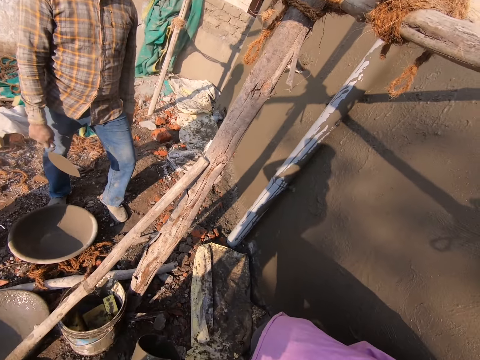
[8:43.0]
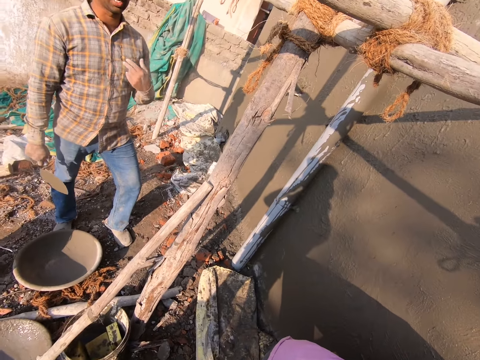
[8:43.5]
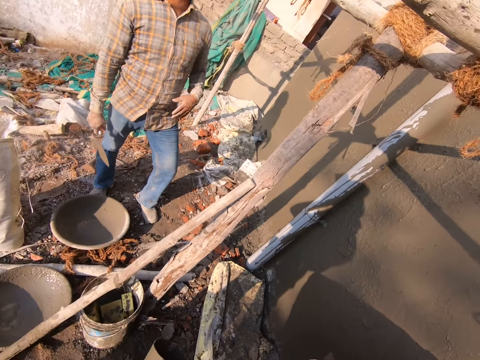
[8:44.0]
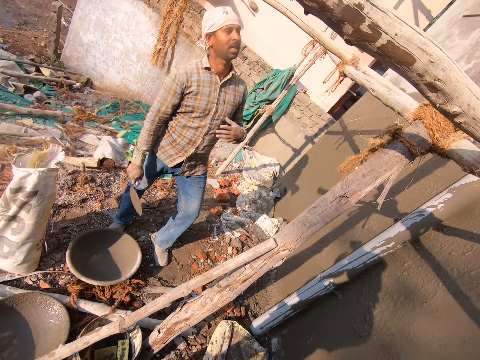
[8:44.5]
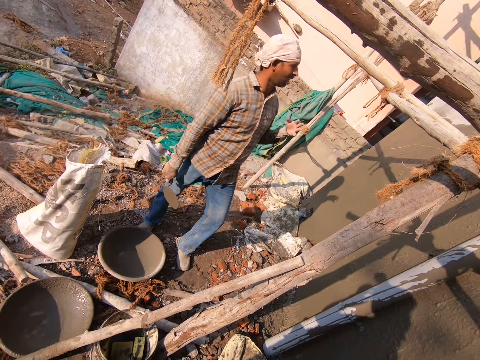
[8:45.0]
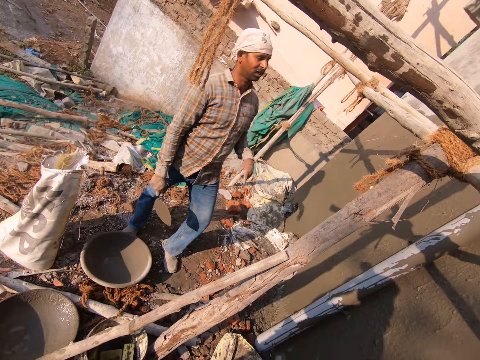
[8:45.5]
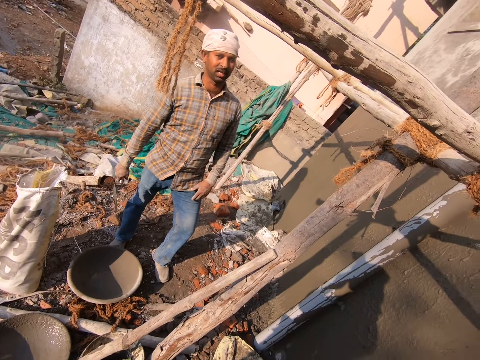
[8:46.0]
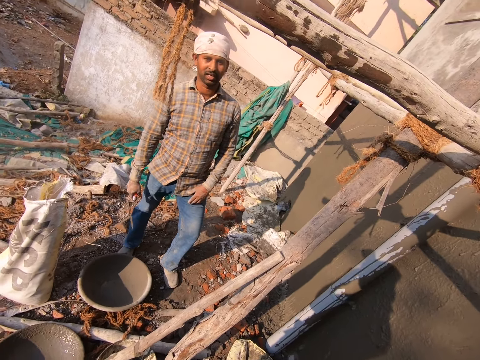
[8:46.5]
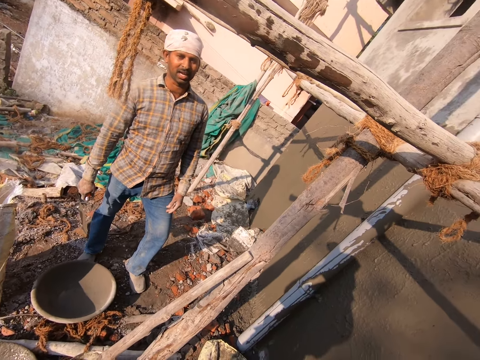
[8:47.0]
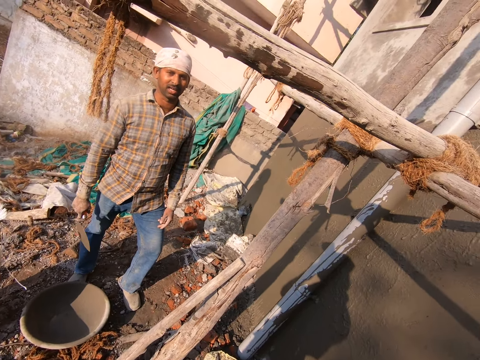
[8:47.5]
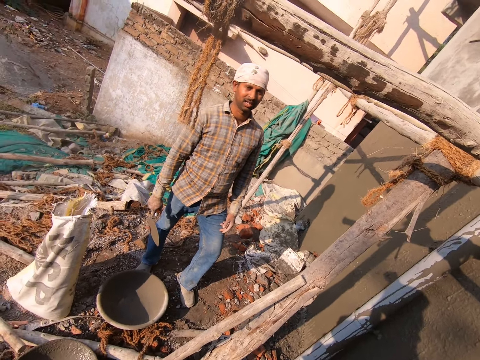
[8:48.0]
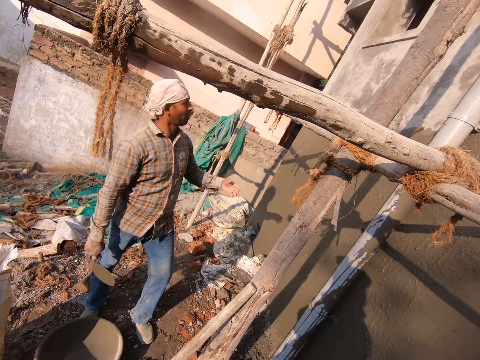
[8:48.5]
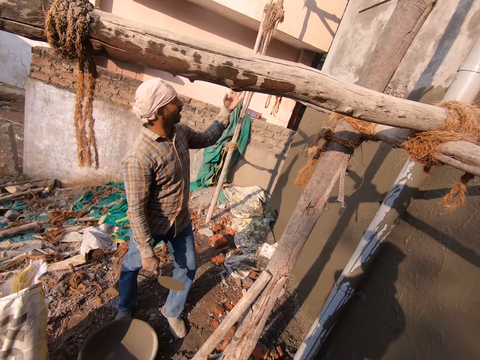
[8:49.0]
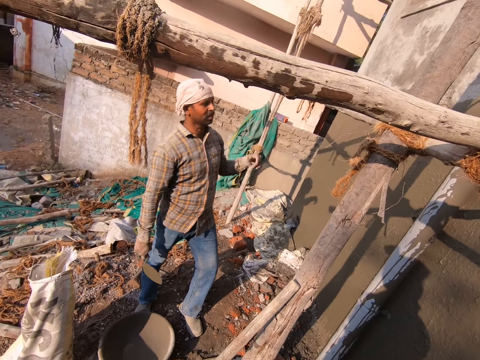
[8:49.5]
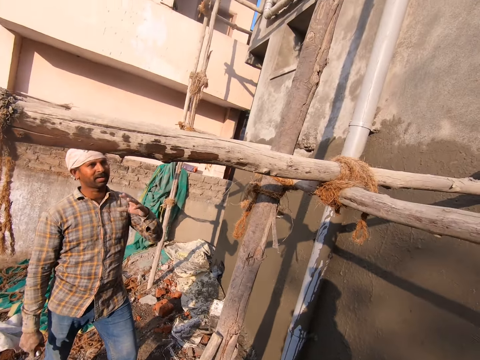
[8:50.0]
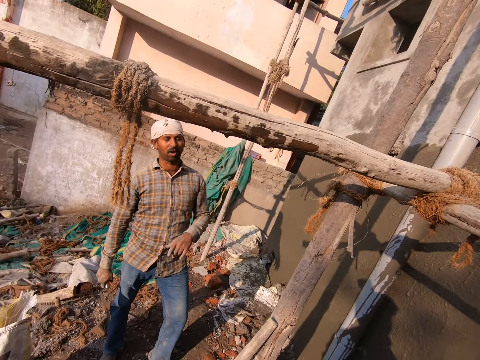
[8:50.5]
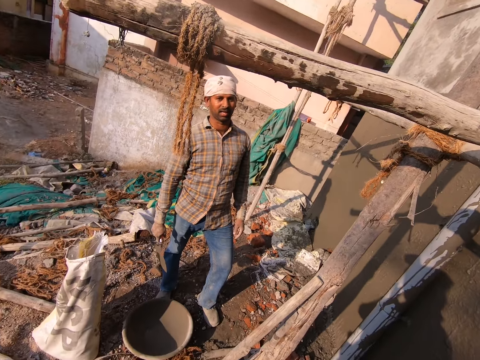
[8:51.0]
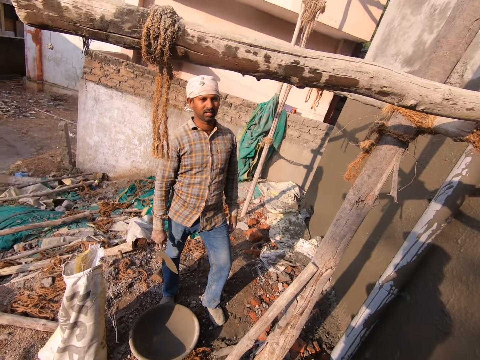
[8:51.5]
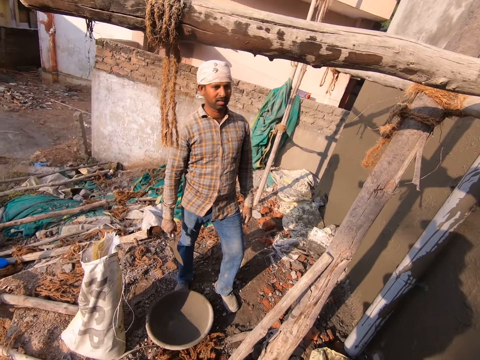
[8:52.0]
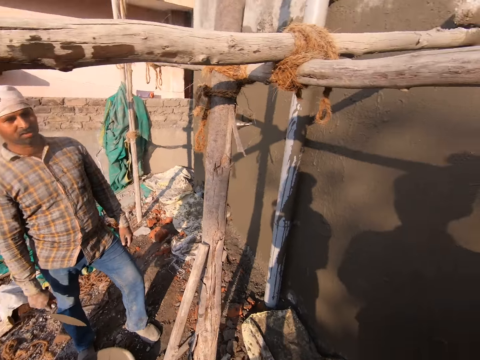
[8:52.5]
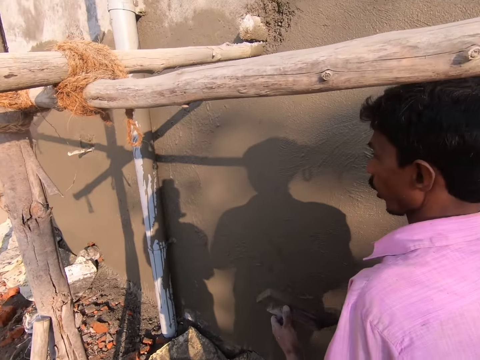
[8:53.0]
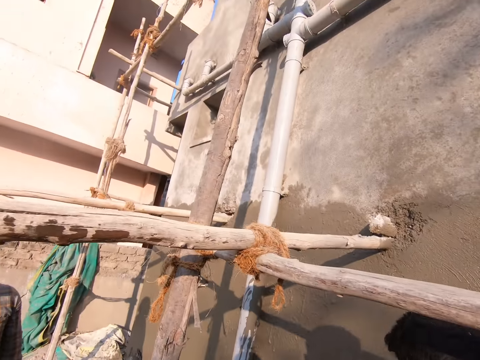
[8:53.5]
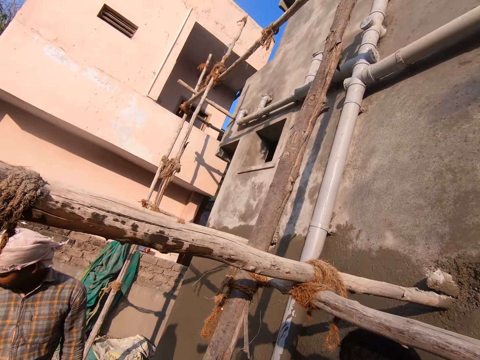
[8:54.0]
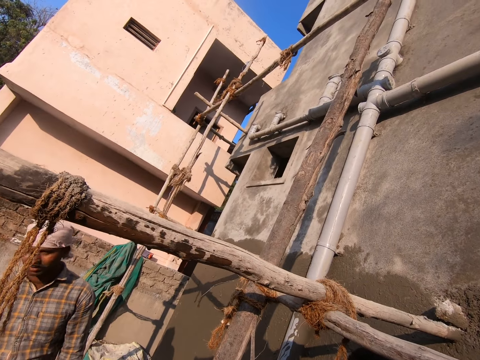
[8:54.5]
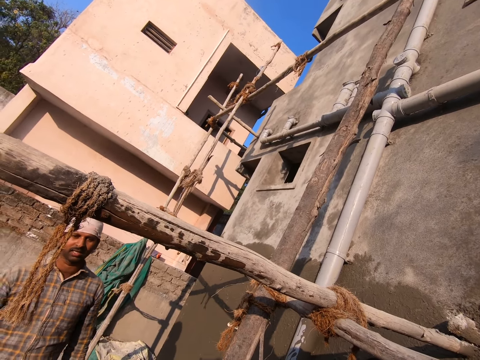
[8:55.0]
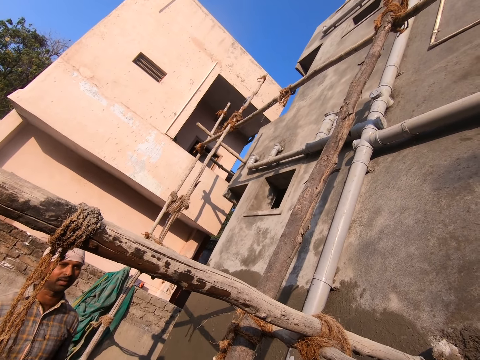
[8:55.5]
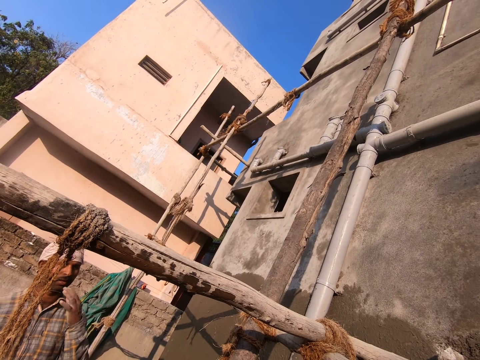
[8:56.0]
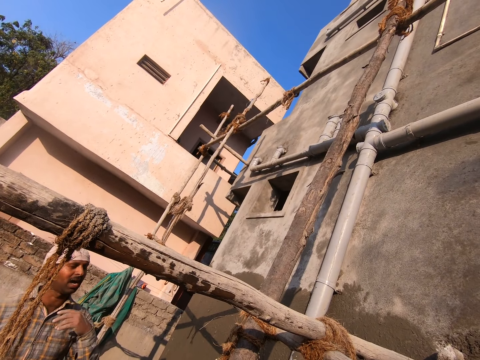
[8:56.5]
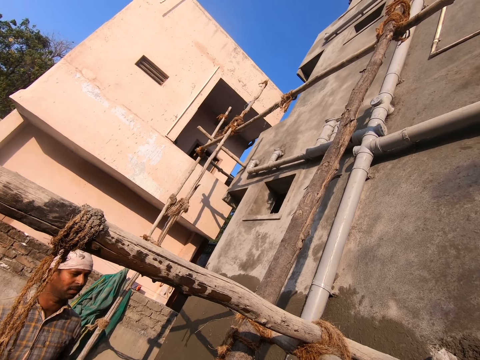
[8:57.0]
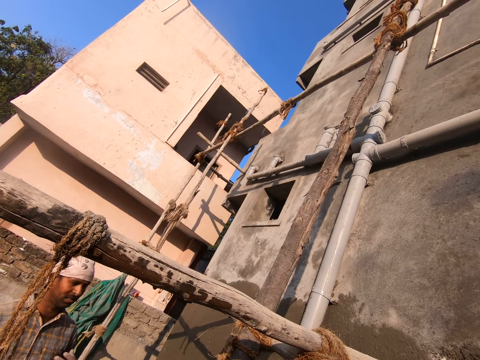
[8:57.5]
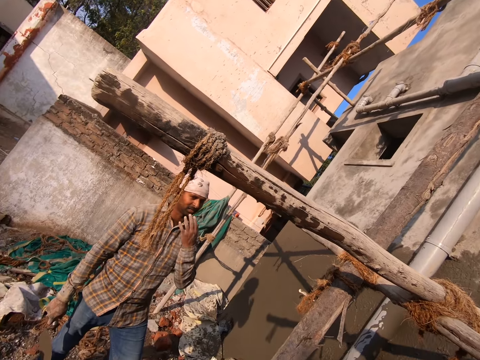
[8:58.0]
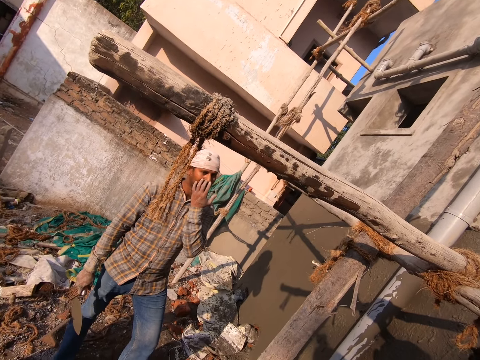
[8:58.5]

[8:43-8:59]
The camera wearer stares at a person. Another person smoothens the wall. The camera wearer stares at the wall. The other person looks around. The first person talks to the other person. The first person moves the hand.

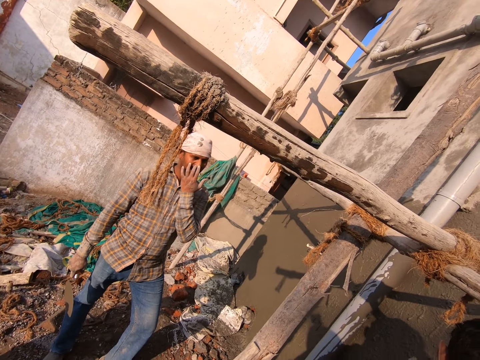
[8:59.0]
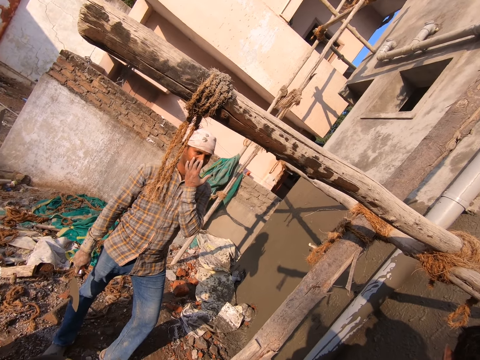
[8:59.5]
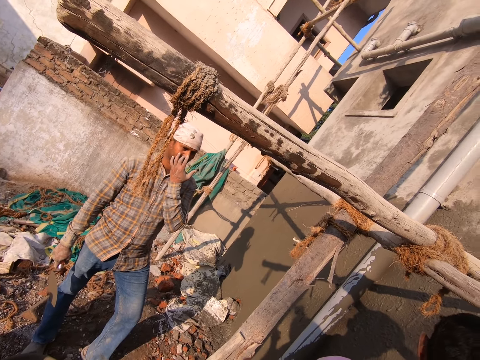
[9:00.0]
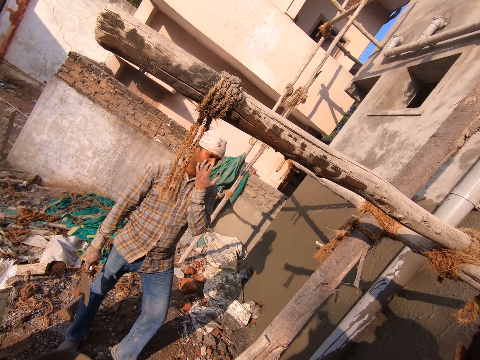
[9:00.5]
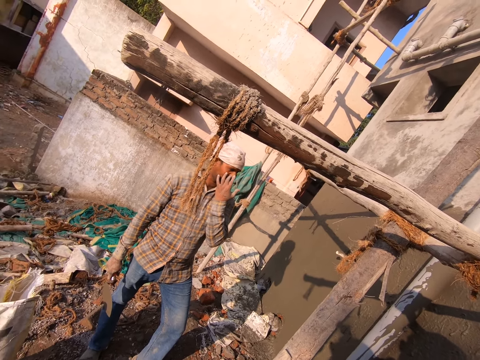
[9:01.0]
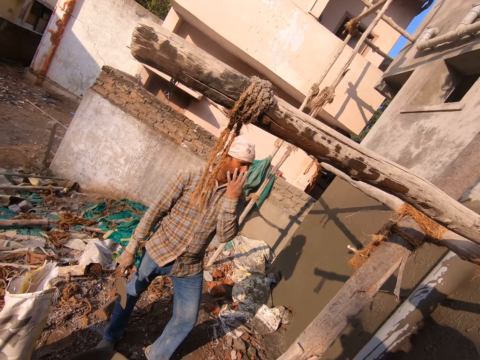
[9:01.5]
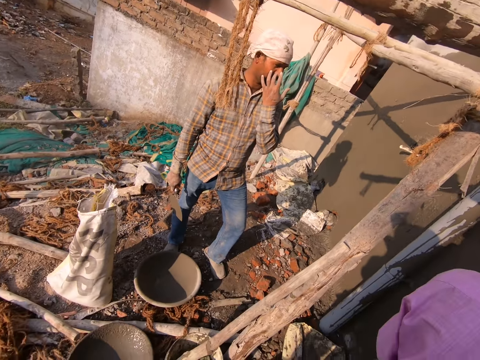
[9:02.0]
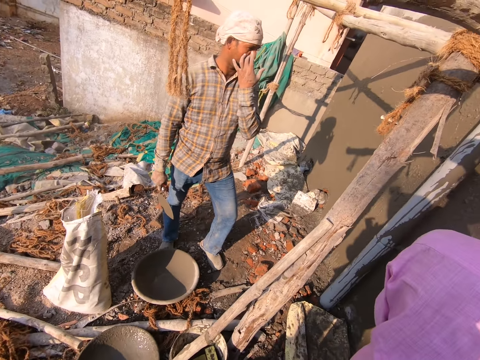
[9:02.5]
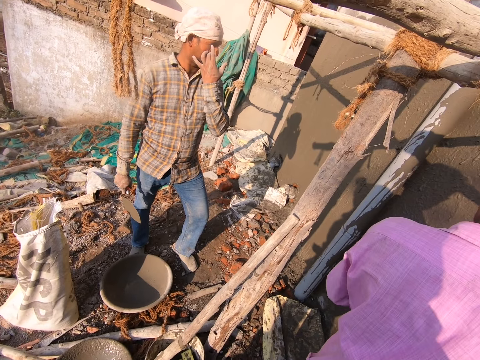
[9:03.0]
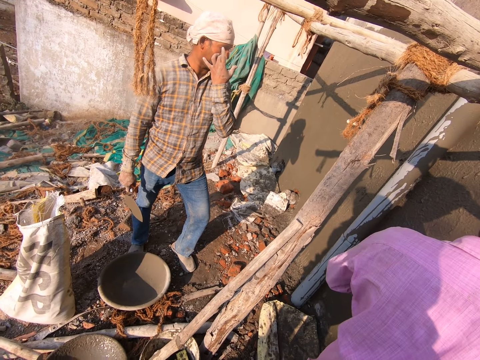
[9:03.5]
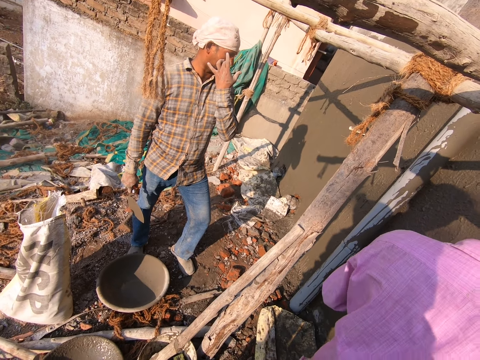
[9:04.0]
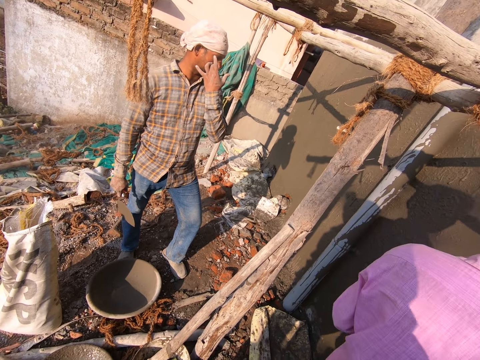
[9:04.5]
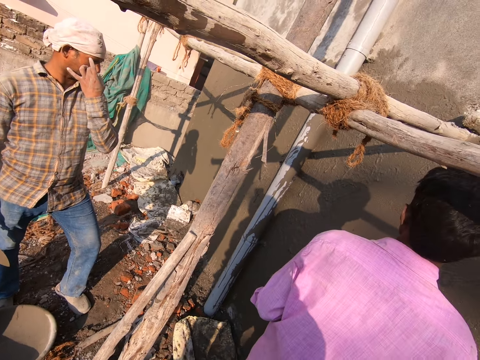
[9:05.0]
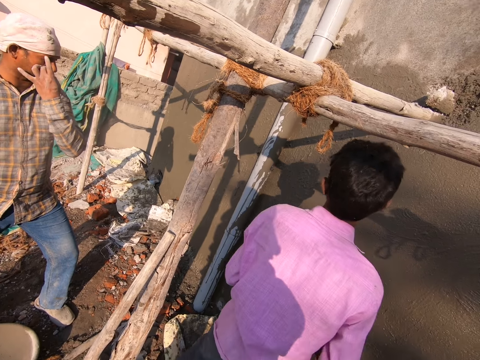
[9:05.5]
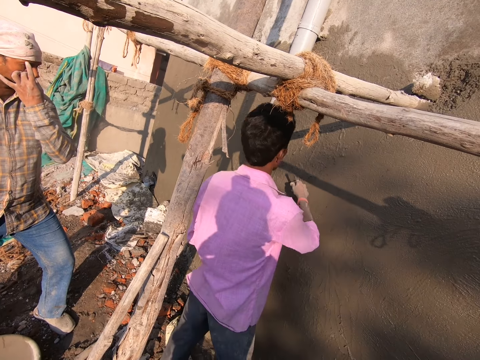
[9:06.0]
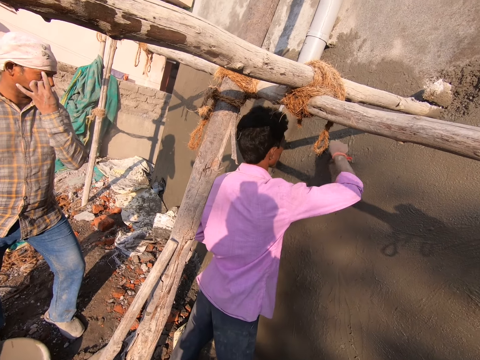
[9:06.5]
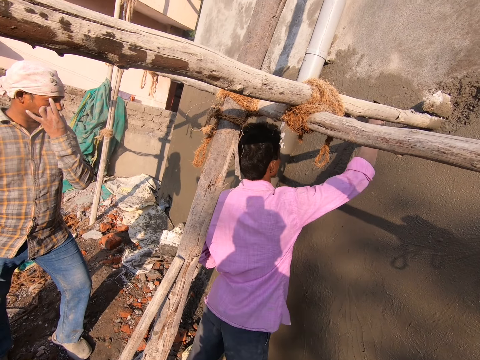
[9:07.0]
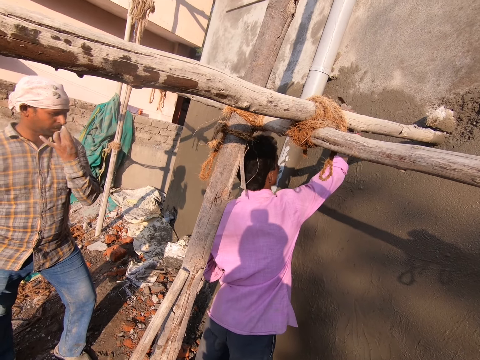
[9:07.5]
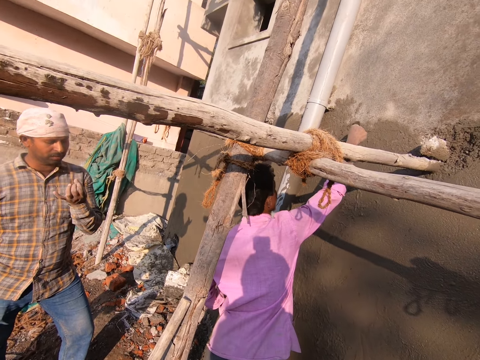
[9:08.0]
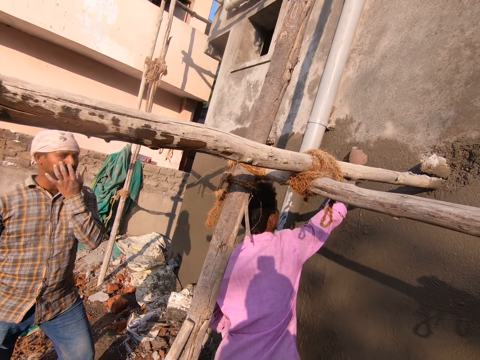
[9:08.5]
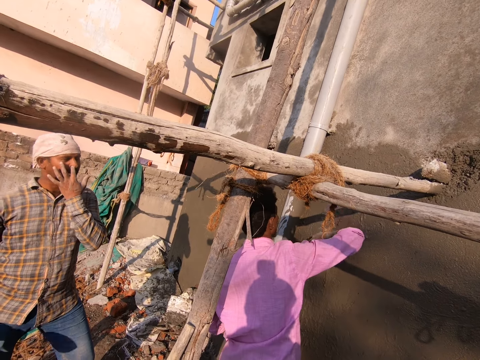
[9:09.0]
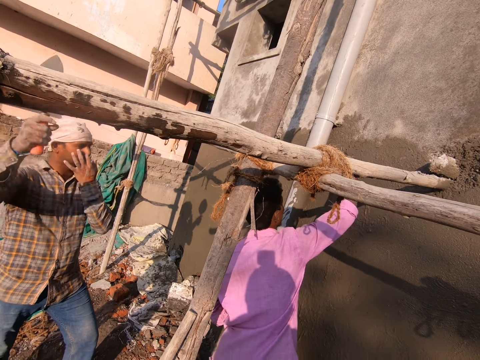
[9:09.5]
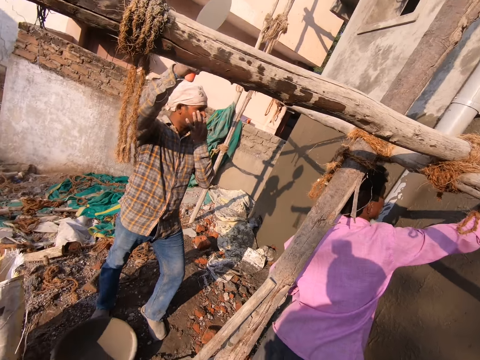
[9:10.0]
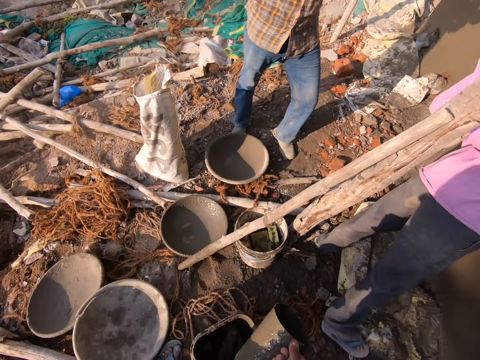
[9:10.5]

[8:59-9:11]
A person talks to another person. The person smoothens the wall with a plastering trowel.
